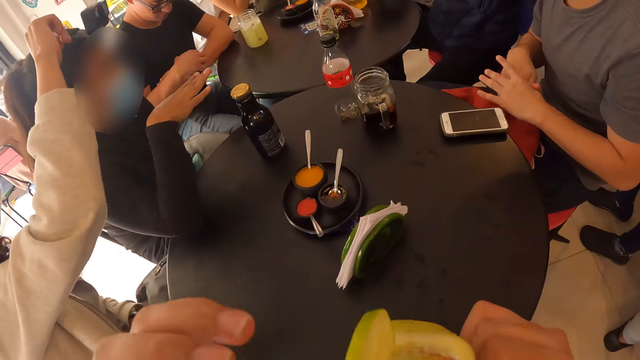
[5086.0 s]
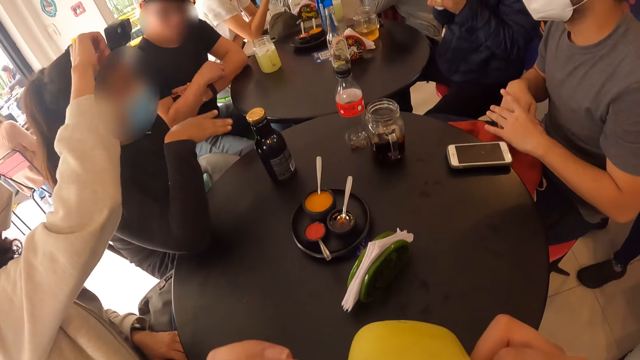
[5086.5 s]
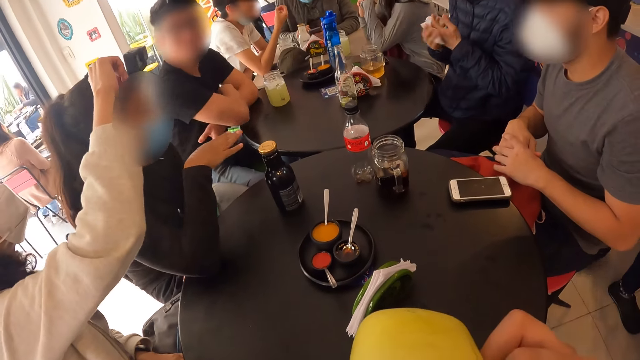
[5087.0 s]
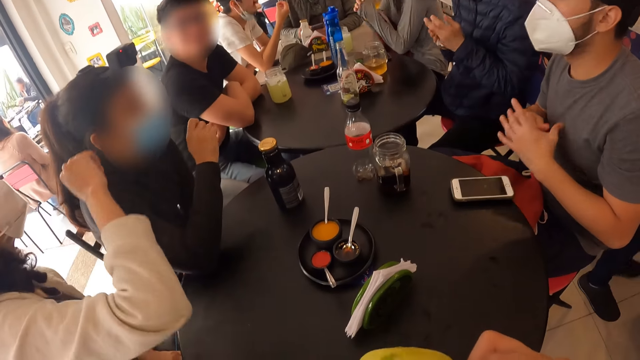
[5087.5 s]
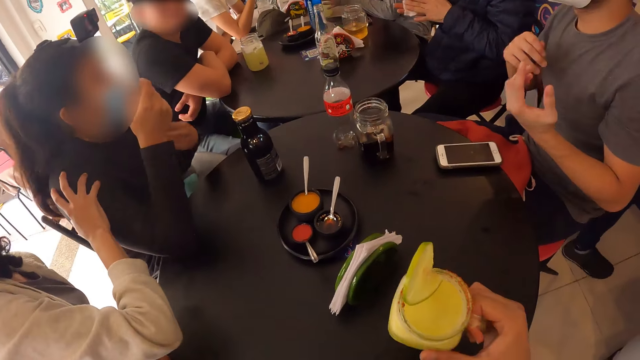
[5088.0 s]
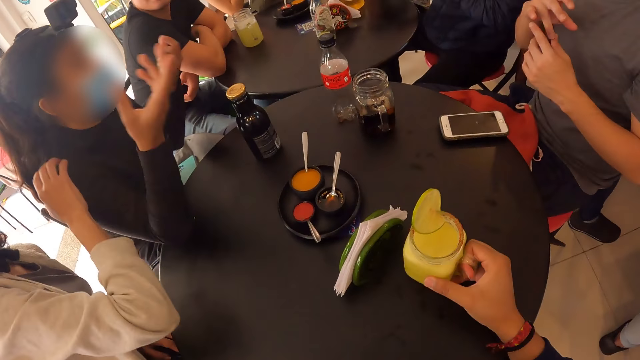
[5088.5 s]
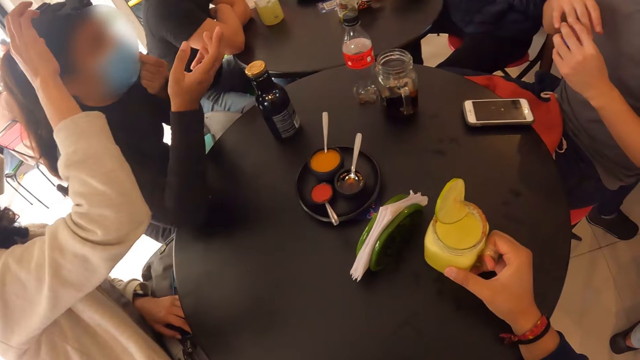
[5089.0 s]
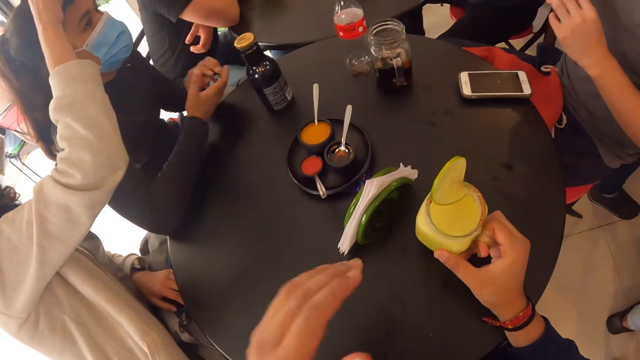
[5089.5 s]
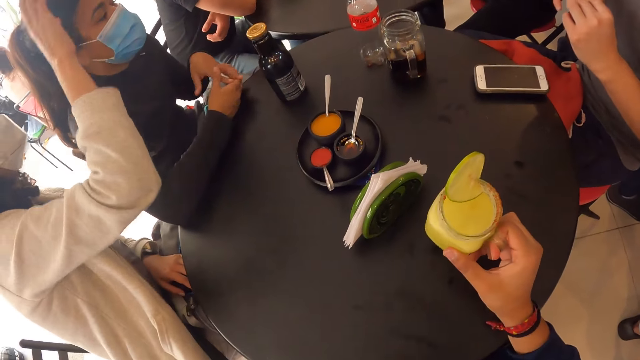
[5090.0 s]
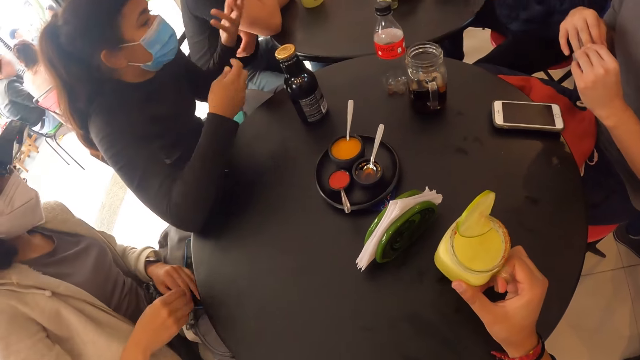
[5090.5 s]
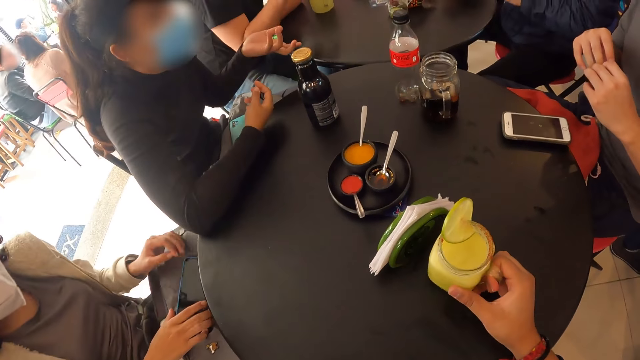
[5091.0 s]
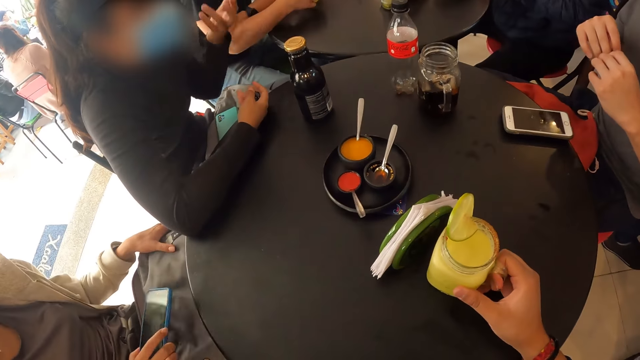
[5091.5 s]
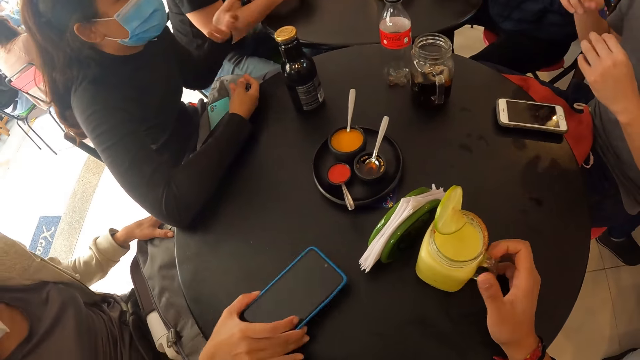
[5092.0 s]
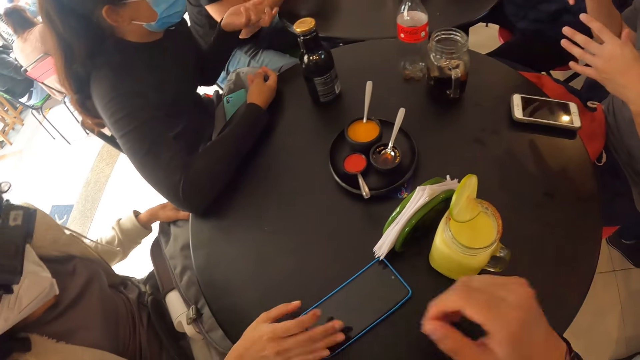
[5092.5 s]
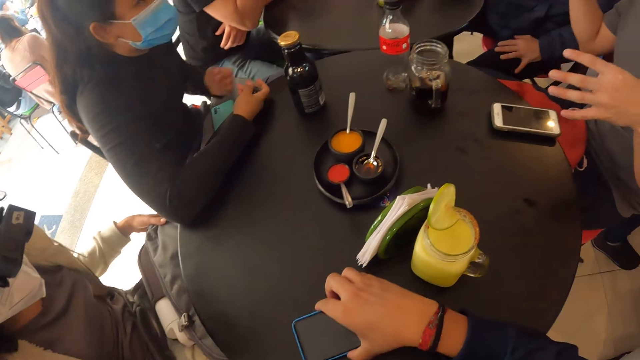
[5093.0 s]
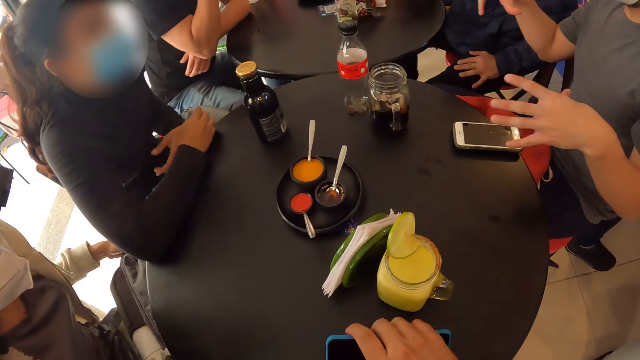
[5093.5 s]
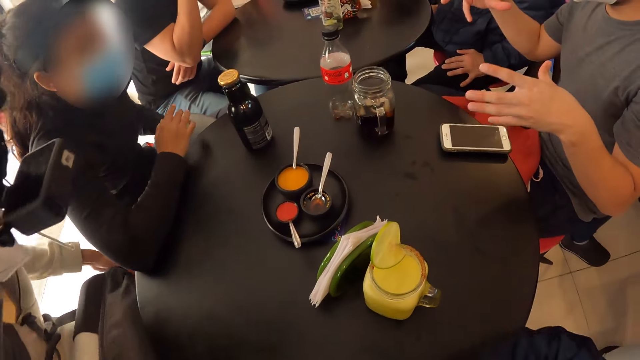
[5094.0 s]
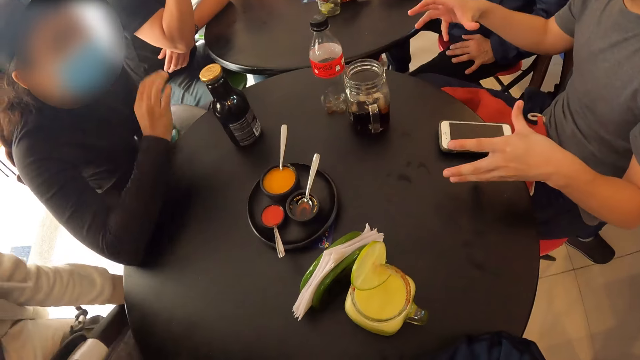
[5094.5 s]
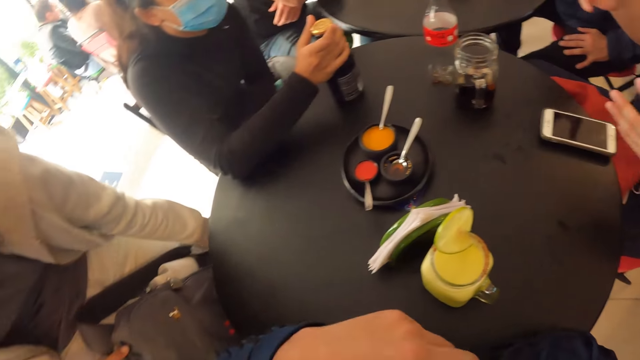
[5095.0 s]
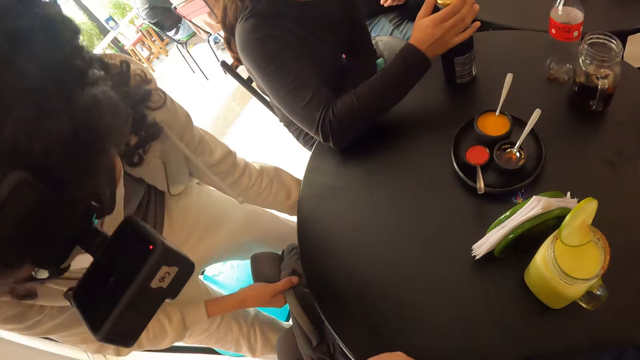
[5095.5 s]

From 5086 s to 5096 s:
A group of people on the table interact with themselves. A lady touches the camera. The camera wearer drinks from the glass of lemonade in his right hand. A man crosses hands. Another man wipes hand. The first man sways hands. The camera wearer places the cup of lemonade on the table. Another lady sways hands. The first man squeezes fingers. The camera wearer wipes the table with his left hand. The other lady touches the face mask. The first lady touches the camera. The other lady exchanges something to the other hand. The camera wearer moves hand along the table. The other lady puts hands together and sways hands. The first lady picks up a phone. The camera wearer puts the drink on the table. The other lady sways hand. The first lady holds a bag and places the phone on the table. The camera wearer picks up the phone from the table with his left hand. The first man sways hand. The other lady exchanges something to the other hand. The group of people on the table interact with themselves. The other lady removes the cover of a drink on the table with her right hand. The first lady puts the bag under the table with her hands. The other lady holds a bottle.

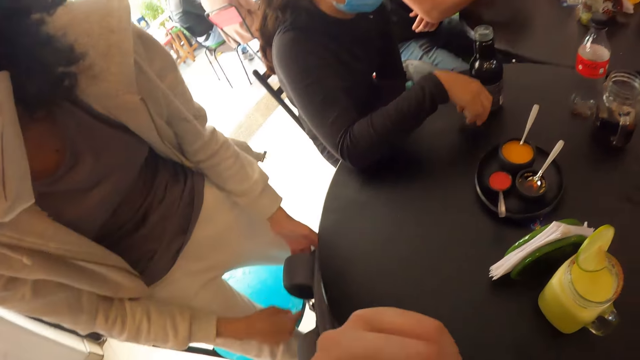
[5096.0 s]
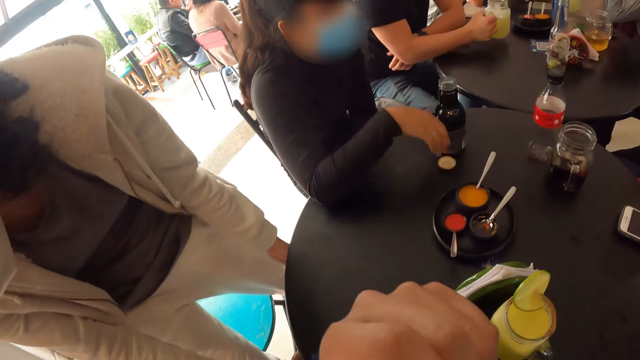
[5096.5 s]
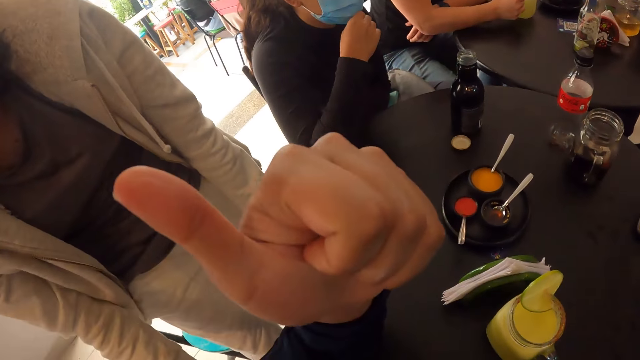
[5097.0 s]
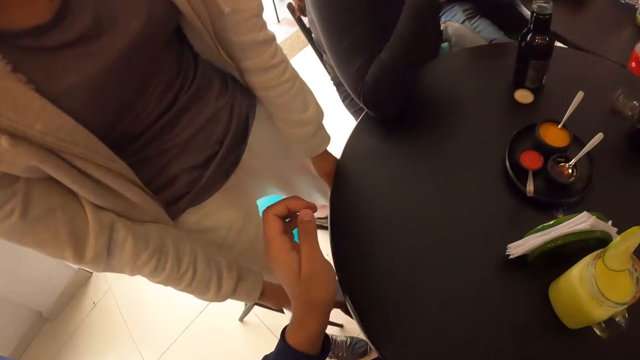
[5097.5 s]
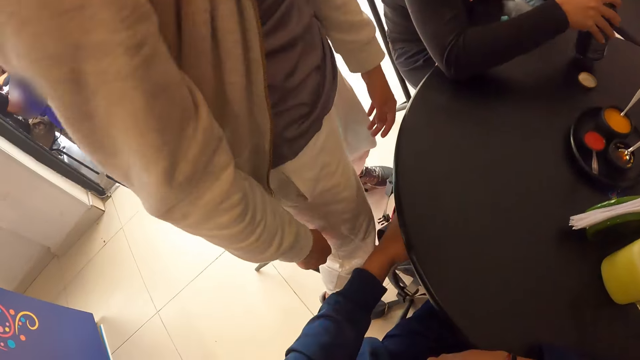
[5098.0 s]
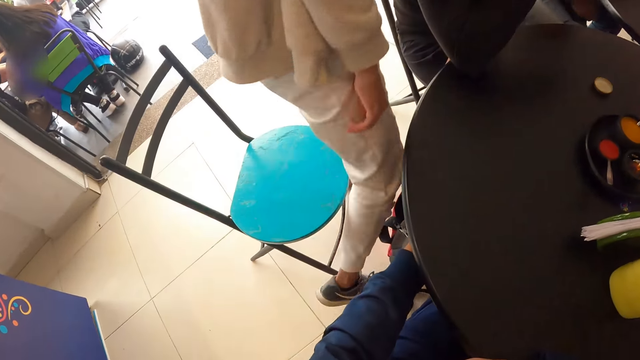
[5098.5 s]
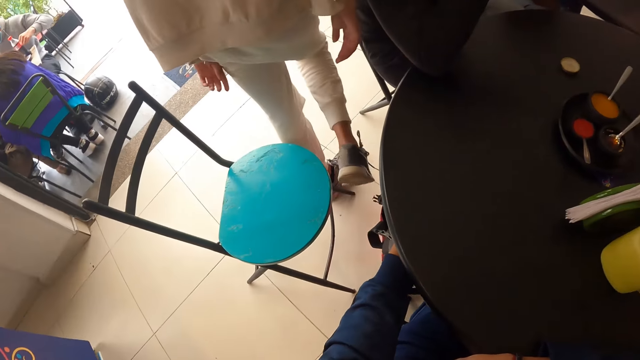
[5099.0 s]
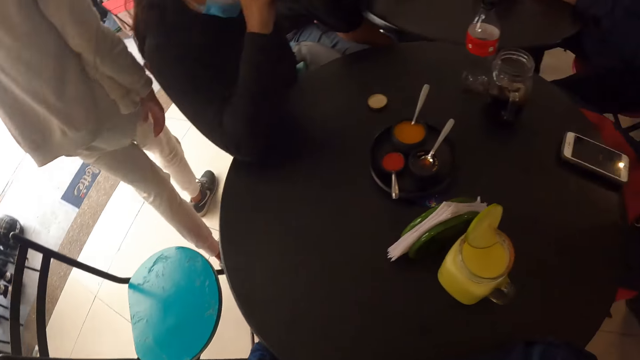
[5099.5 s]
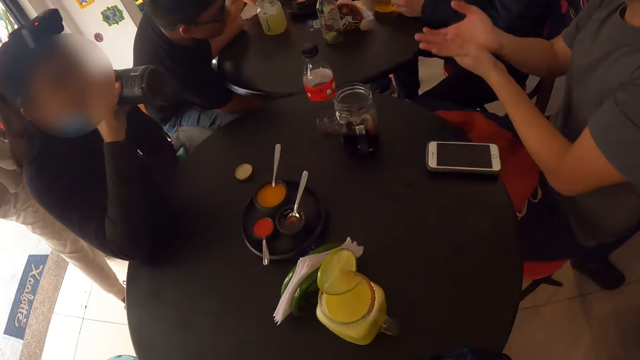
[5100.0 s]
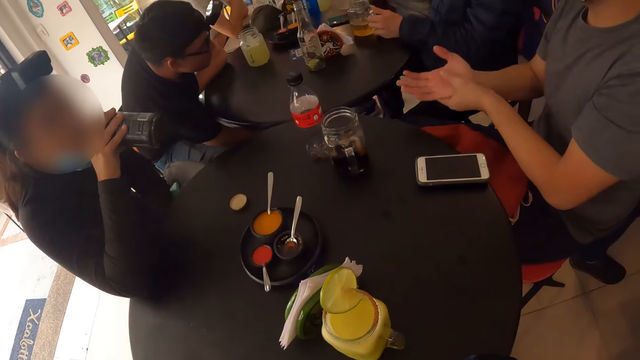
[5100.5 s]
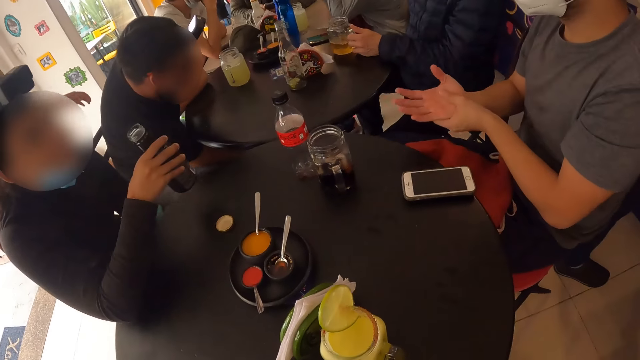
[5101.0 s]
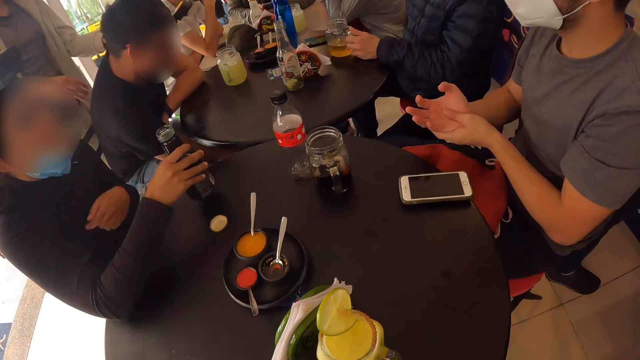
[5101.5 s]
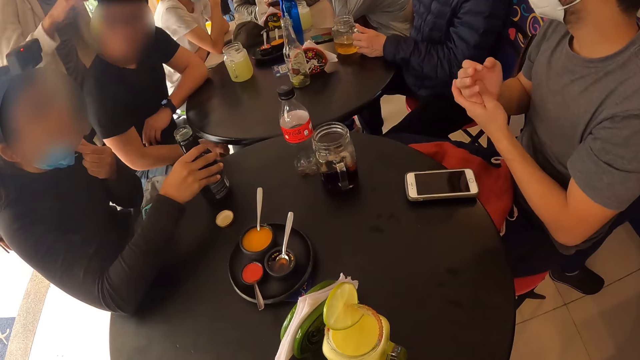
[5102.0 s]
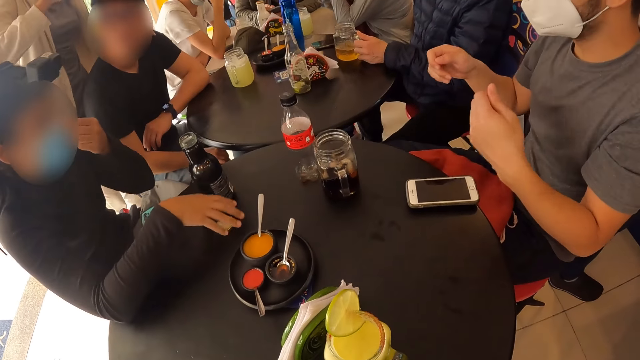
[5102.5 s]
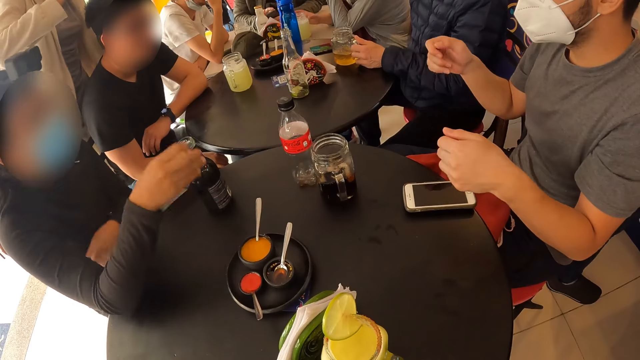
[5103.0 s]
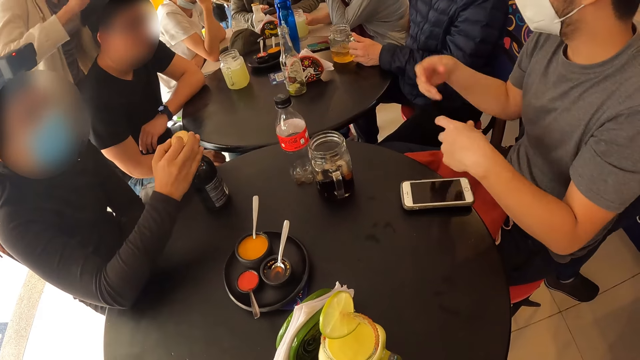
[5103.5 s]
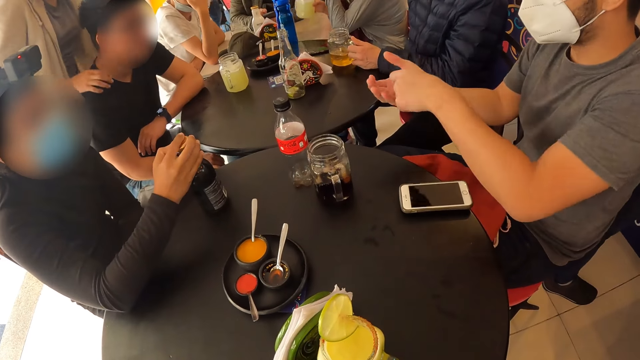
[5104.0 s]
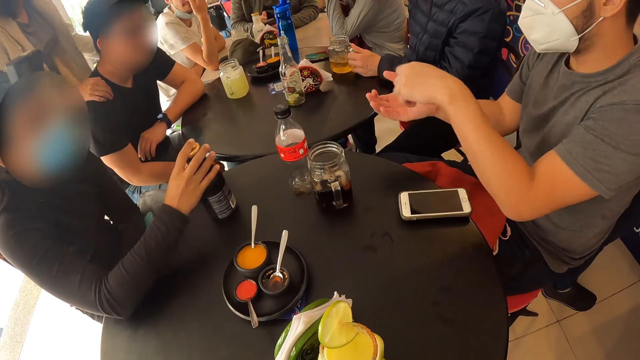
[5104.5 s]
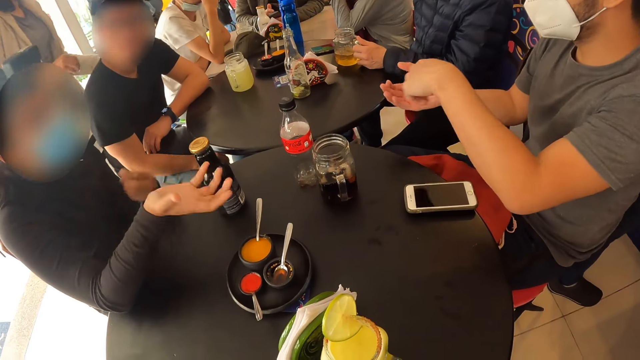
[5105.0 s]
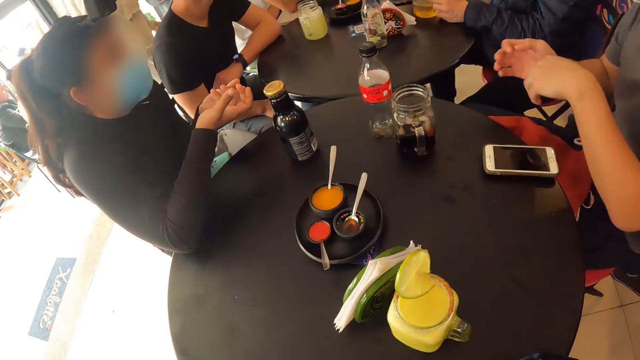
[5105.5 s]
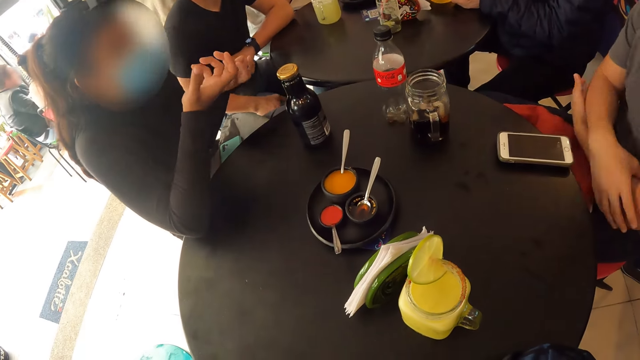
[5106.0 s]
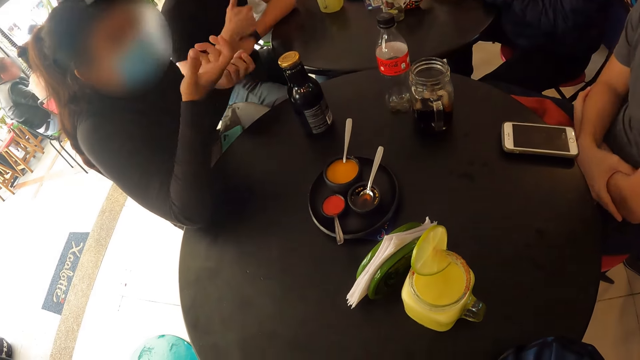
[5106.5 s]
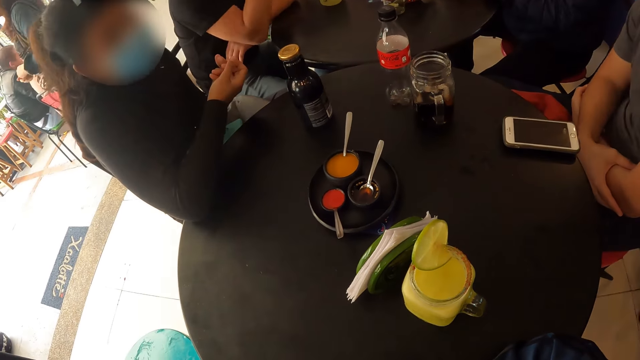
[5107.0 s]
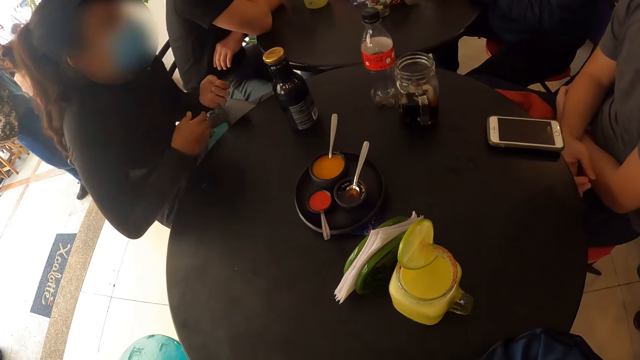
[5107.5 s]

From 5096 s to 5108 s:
A woman drops the cover in her hand on the table. A man puts a drink on the table. The woman adjusts her face mask with her left hand. The camera wearer lowers a hand. The woman drinks from the bottle using her right hand. The camera wearer touches the bag under the table with his left hand. The woman picks up the bottle. The camera wearer holds the bag. Another woman walks towards another man on the table. The camera wearer looks around. The second man sways hand. The first woman drops the bottle in her right hand on the table. The other woman touches the second man with her hands. The first woman interacts with another man on the table. The first woman adjusts the face mask, picks up the cap and closes the bottle. The other woman rests hand on the second man. The first woman moves hand away from the bottle and sways hands. The other woman walks away. The second man crosses hands. The first man raises hand.
